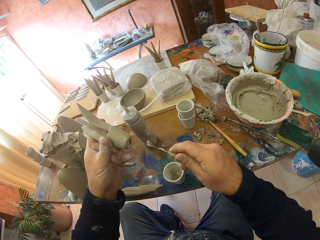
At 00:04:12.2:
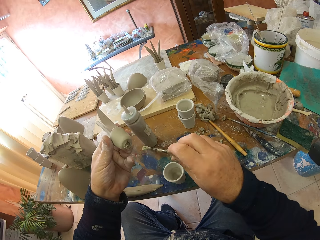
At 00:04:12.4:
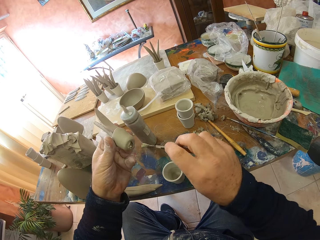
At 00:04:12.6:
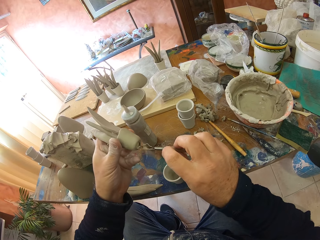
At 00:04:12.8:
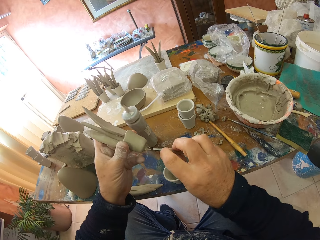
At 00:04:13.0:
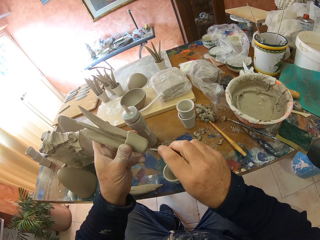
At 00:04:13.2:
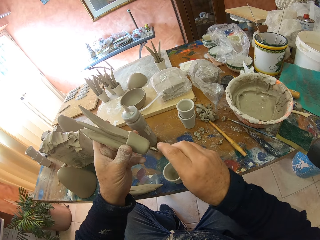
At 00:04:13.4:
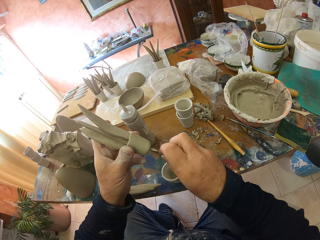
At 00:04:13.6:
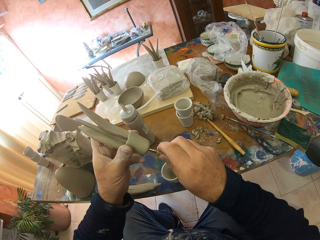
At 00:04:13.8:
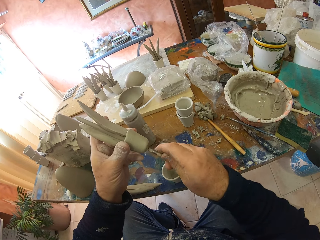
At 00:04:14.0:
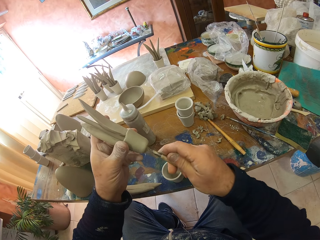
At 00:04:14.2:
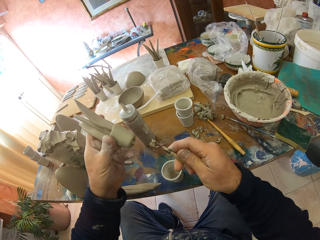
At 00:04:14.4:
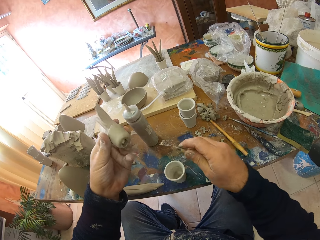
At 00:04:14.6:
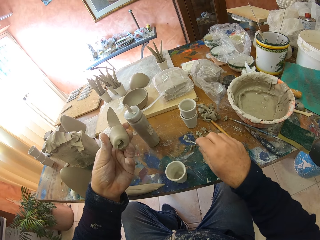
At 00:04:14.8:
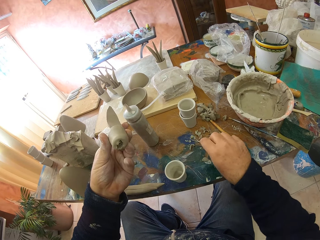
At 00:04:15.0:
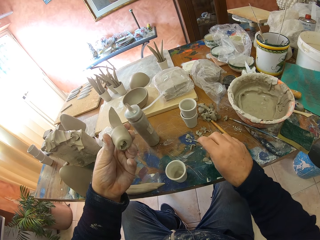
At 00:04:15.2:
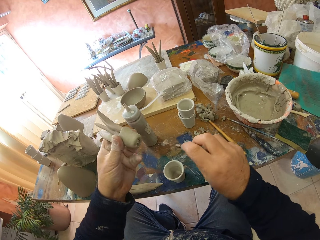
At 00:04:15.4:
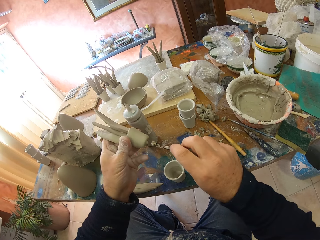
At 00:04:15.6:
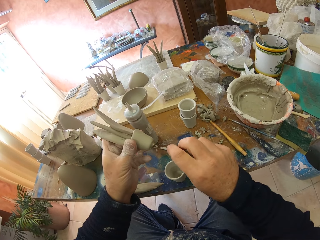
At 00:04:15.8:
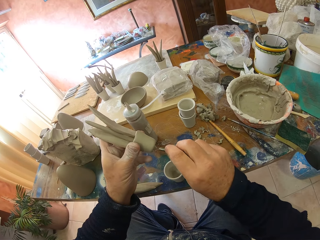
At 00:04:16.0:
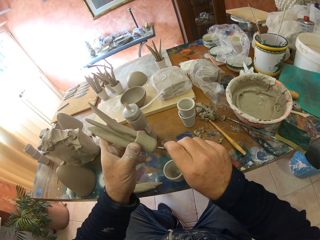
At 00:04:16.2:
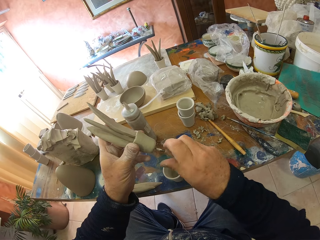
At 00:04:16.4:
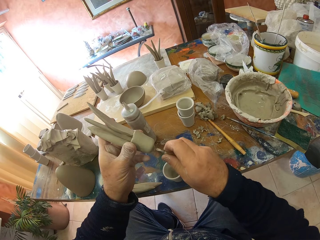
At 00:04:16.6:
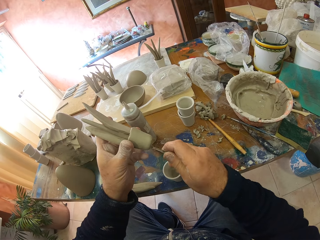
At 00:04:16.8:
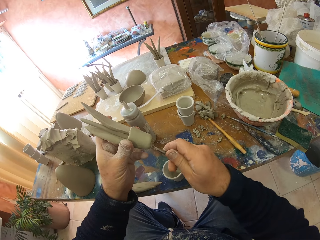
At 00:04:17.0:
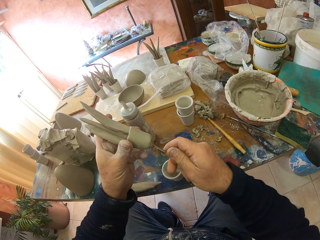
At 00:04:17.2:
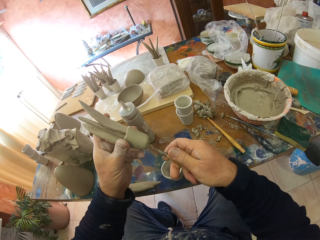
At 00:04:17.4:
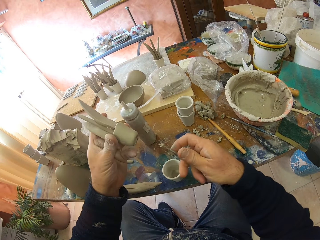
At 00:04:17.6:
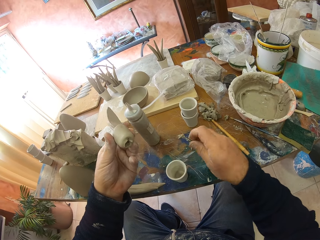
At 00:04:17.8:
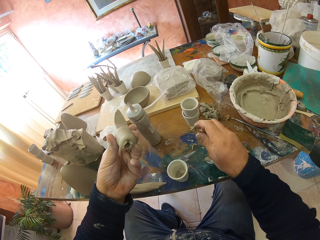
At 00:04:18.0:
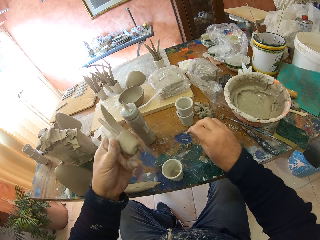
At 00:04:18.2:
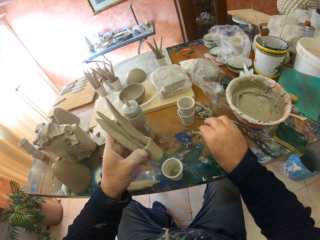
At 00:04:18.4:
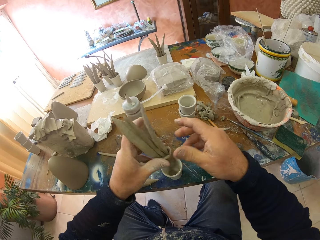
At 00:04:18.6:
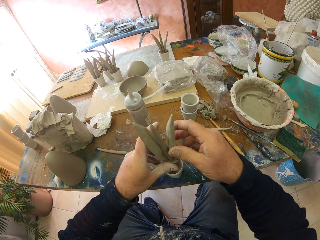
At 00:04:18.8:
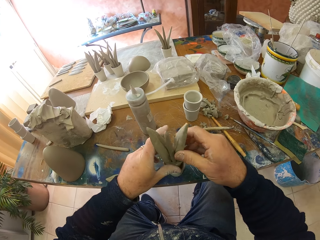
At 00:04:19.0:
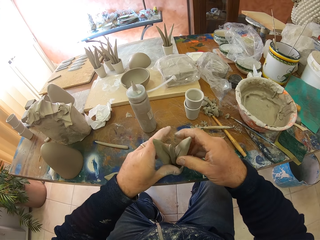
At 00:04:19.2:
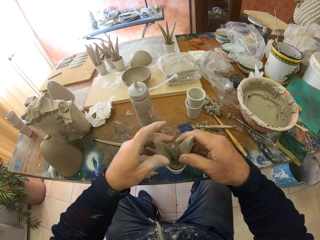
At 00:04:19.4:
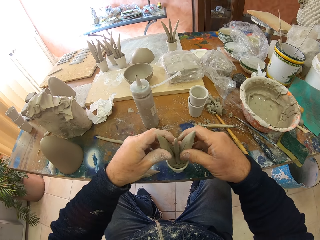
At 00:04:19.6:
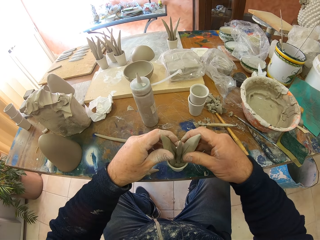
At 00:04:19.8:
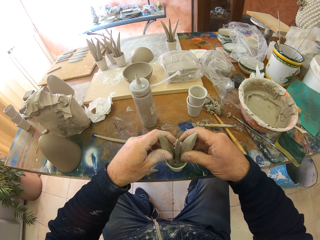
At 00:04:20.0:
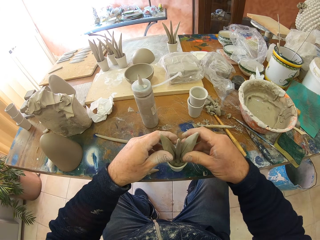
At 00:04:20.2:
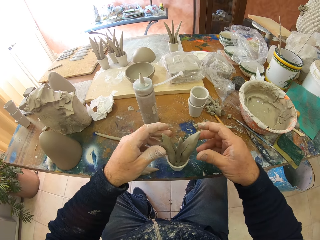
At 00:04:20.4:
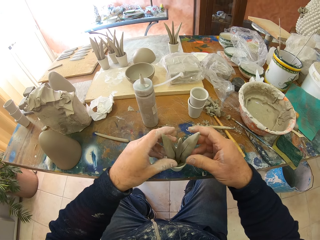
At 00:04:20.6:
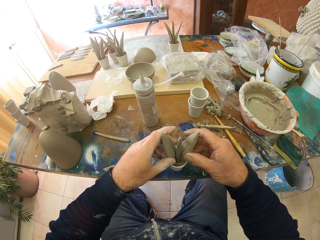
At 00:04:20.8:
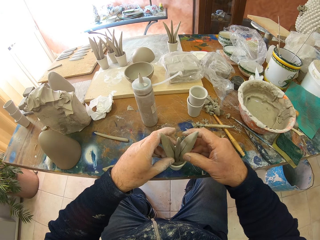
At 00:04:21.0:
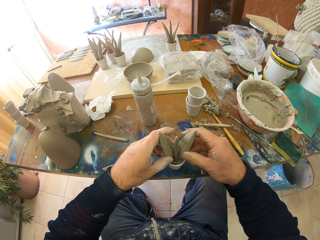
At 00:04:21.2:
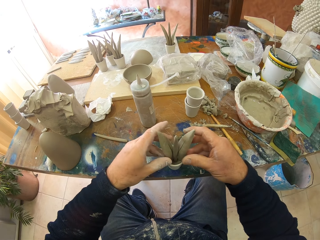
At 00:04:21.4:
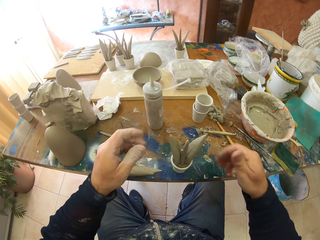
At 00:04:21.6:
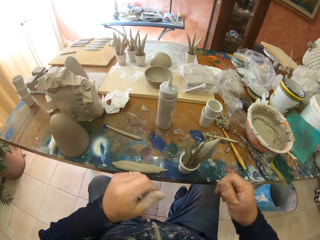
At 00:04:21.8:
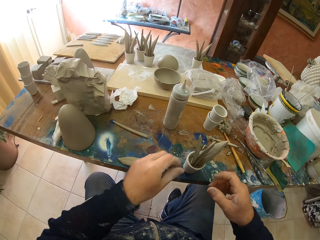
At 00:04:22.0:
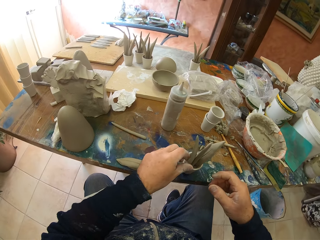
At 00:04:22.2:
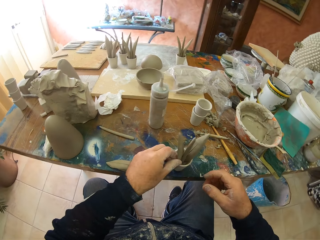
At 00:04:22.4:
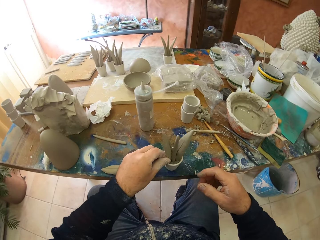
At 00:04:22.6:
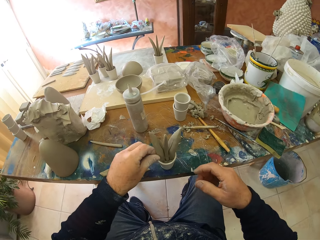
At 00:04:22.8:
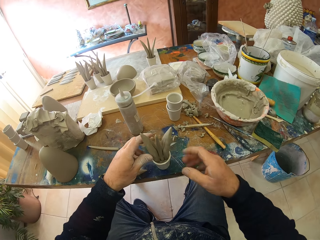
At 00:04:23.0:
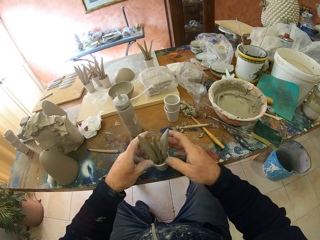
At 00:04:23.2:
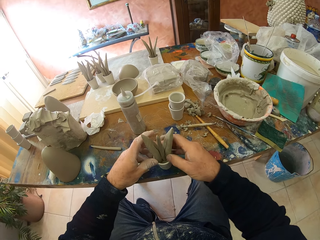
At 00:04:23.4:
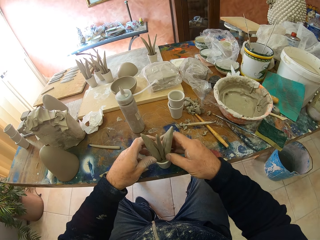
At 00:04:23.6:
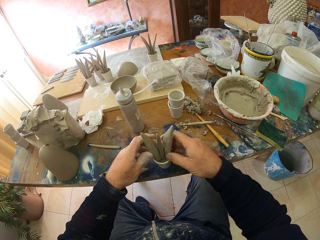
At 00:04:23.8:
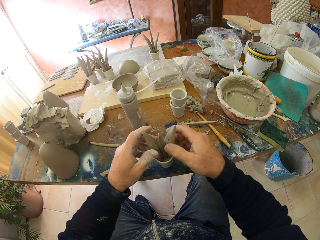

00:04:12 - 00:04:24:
The camera wearer puts the pottery in the pottery on the table.

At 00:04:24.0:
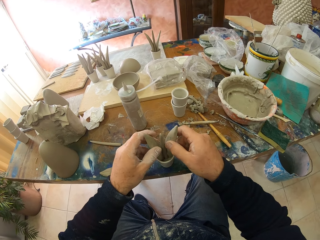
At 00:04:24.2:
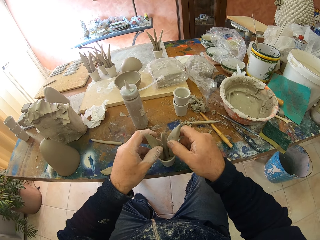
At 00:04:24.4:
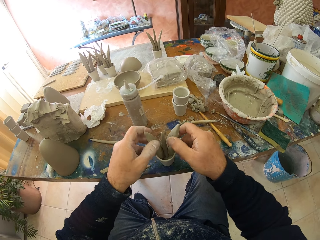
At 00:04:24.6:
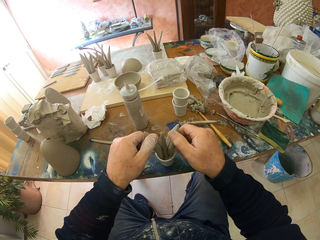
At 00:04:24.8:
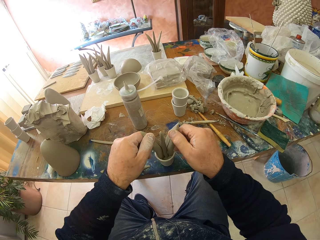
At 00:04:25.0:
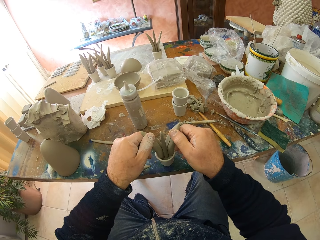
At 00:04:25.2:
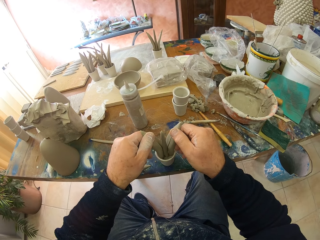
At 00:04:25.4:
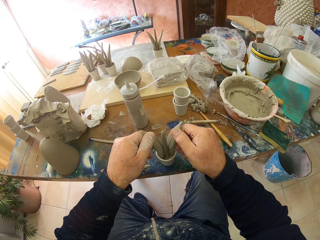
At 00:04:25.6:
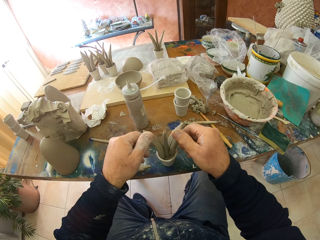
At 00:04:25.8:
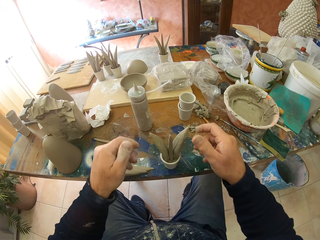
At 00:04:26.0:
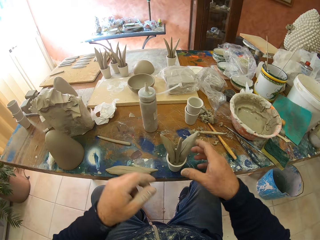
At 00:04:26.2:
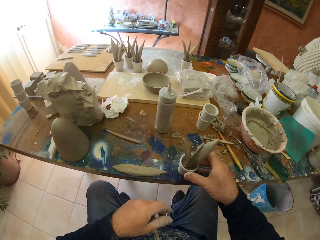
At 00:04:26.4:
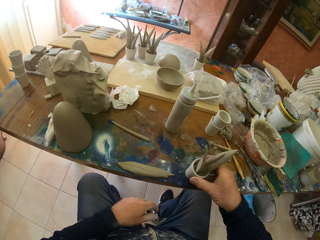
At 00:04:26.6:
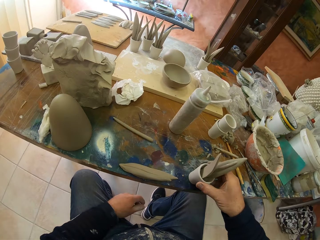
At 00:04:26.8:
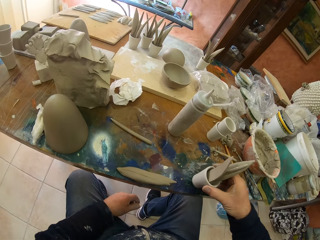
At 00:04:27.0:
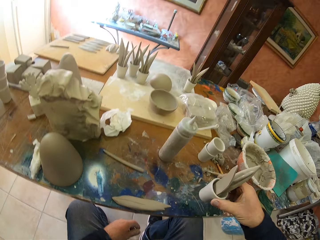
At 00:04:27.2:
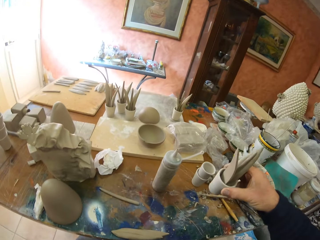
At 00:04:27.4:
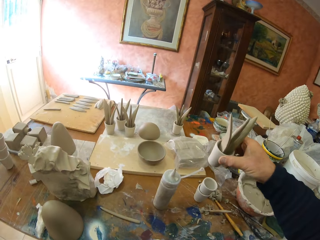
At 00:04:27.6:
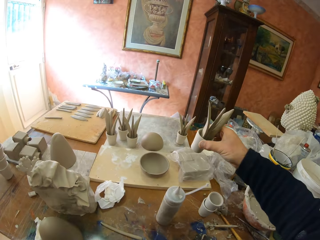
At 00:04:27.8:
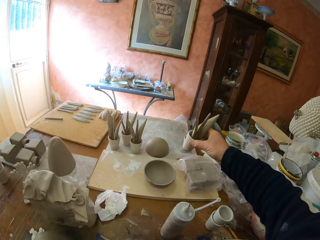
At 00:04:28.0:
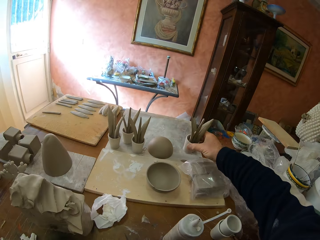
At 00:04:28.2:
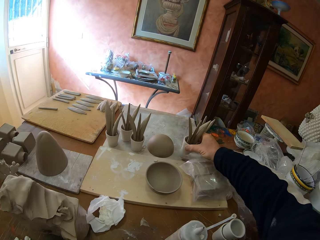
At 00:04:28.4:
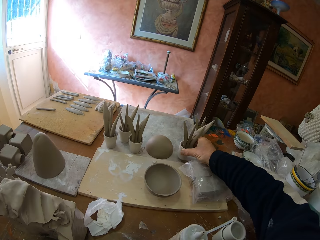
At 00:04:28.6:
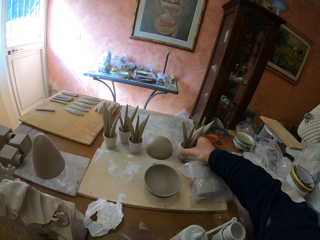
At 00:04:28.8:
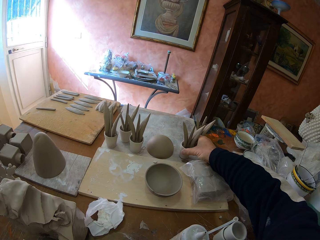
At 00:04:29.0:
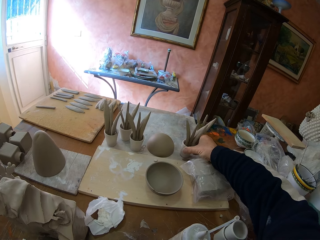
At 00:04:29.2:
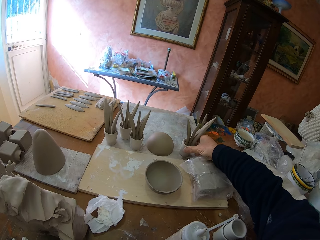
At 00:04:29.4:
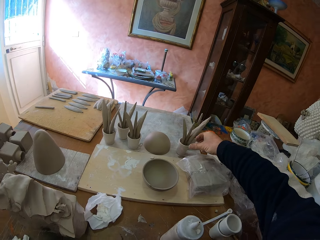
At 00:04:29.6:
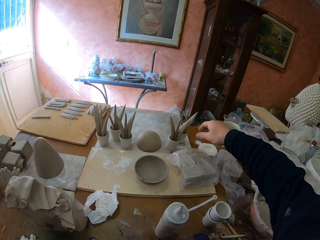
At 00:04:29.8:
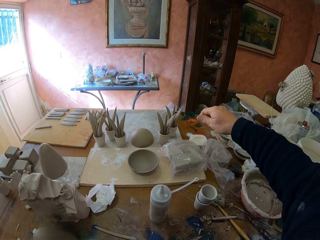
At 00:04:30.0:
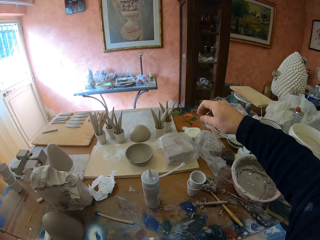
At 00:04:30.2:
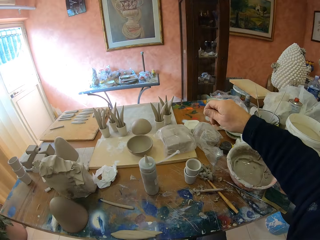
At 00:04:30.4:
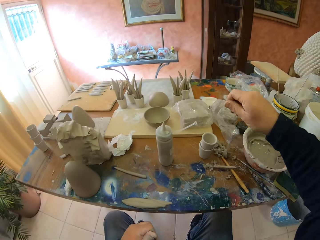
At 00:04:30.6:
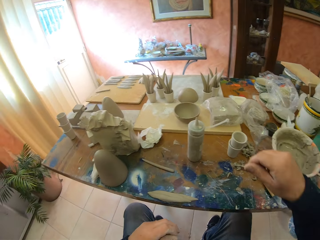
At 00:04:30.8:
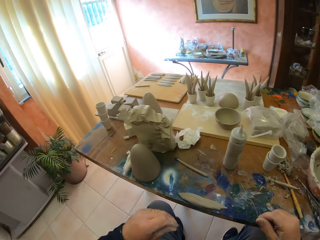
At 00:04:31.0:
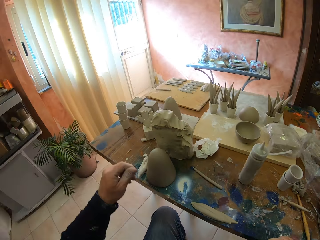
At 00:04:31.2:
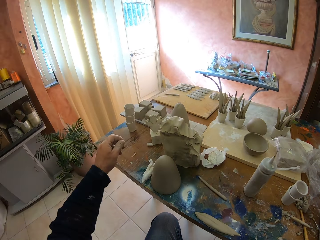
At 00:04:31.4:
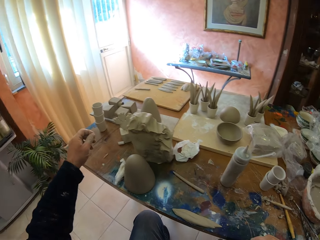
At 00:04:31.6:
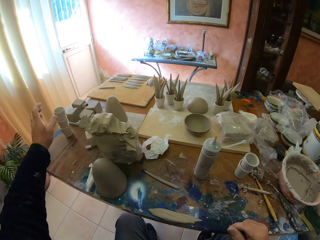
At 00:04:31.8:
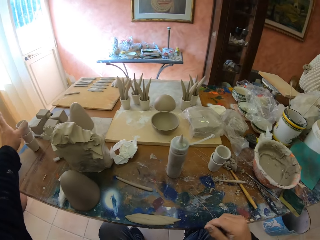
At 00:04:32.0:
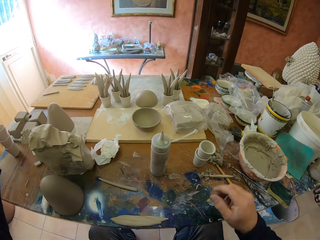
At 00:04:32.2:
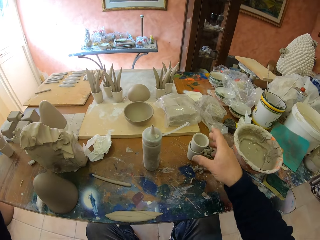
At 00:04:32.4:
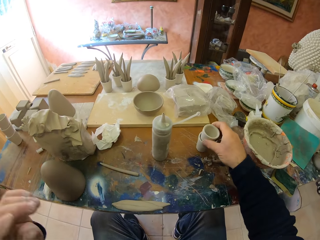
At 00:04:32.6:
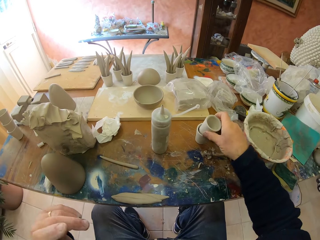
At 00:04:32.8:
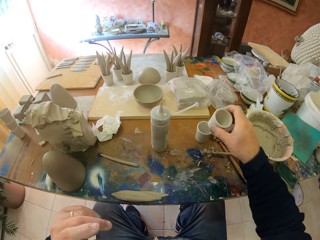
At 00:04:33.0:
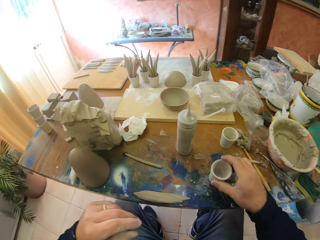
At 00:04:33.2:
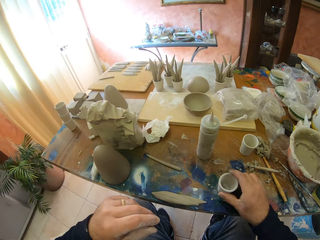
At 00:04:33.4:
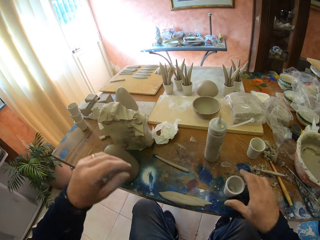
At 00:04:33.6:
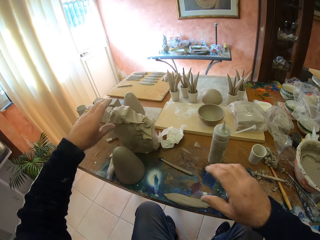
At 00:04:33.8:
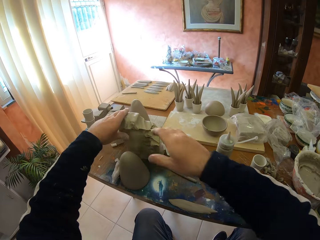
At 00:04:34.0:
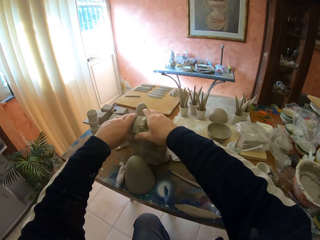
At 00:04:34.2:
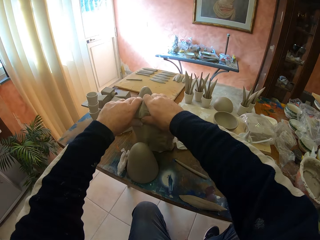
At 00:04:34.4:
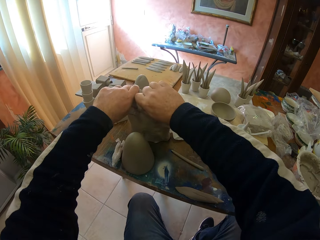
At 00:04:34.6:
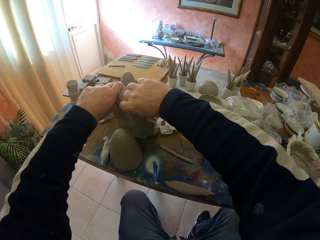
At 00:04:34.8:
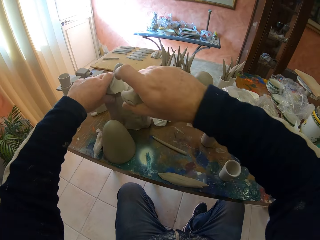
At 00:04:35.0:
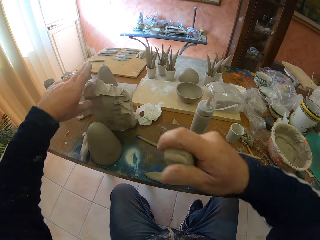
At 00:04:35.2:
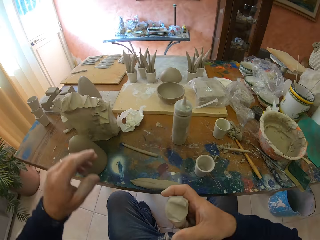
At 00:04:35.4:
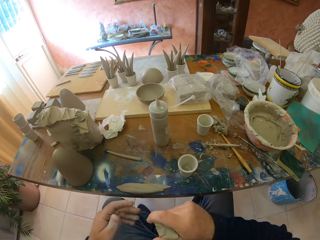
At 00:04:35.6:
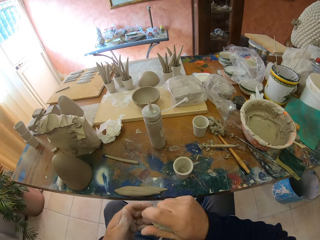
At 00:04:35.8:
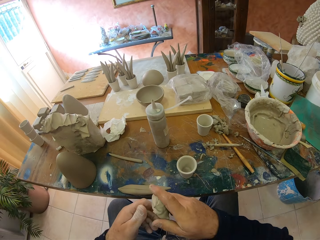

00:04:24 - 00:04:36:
The camera wearer picks up the pottery on the table. They put the clay on the table. They place the pottery on the board. They pick up the pottery on the table. They cut the clay on the table. They pluck the clay.
